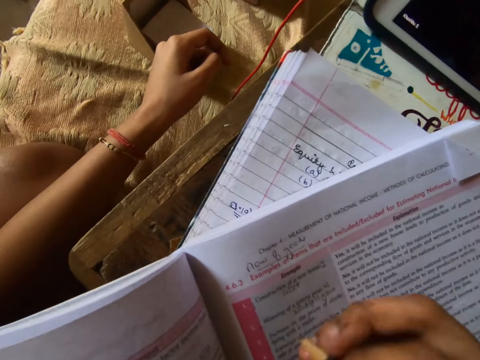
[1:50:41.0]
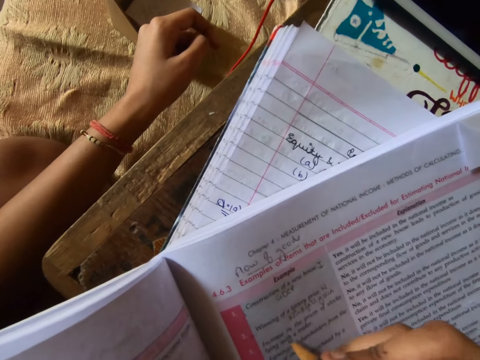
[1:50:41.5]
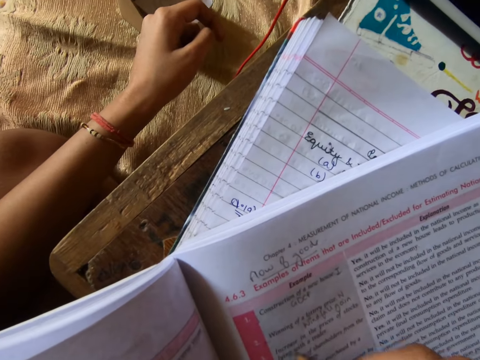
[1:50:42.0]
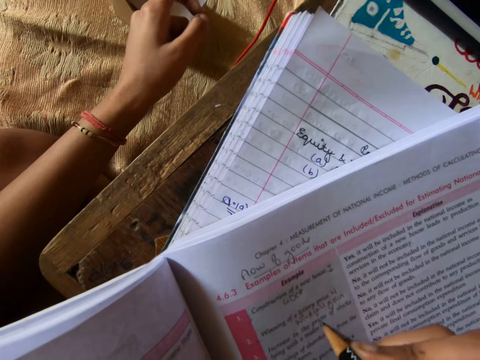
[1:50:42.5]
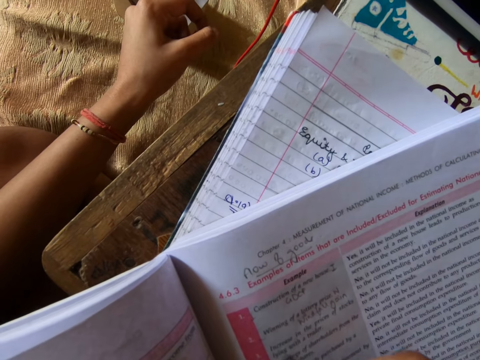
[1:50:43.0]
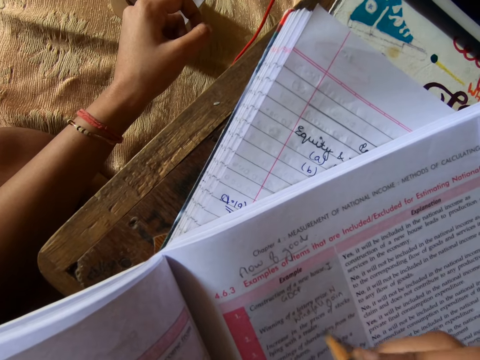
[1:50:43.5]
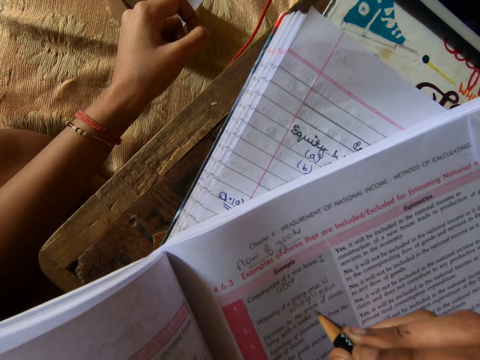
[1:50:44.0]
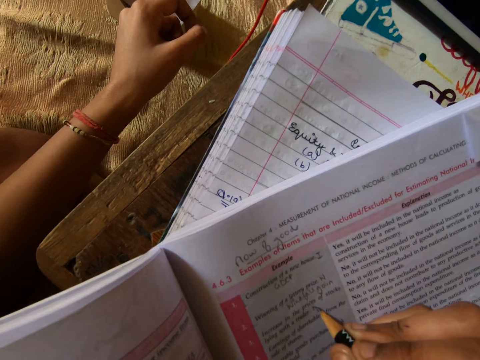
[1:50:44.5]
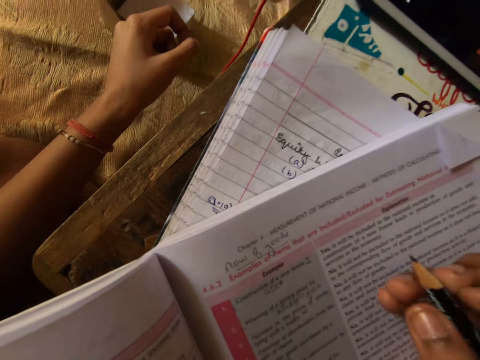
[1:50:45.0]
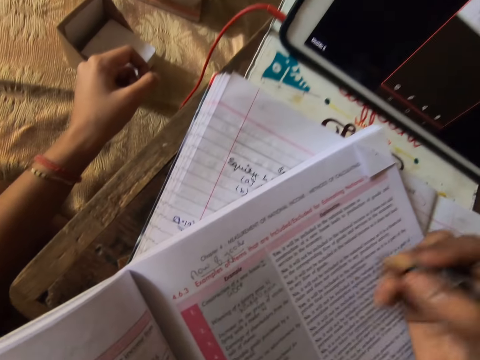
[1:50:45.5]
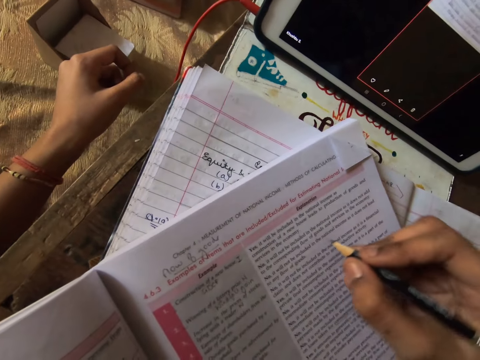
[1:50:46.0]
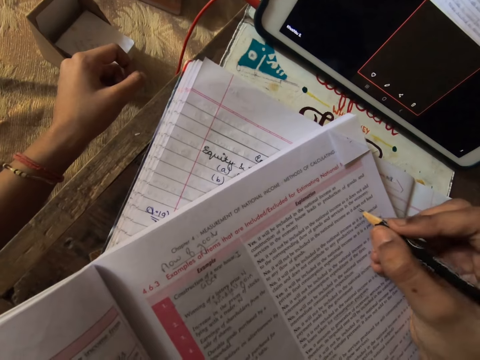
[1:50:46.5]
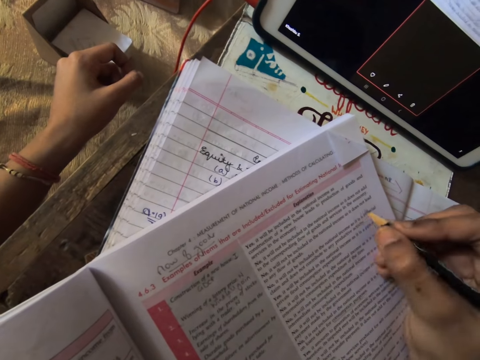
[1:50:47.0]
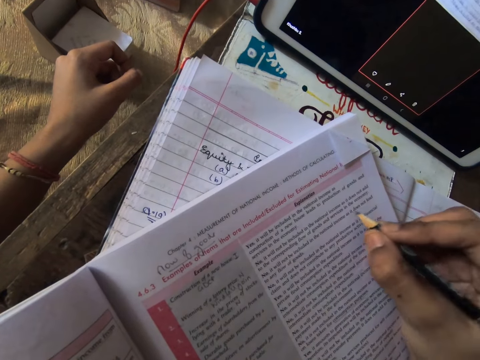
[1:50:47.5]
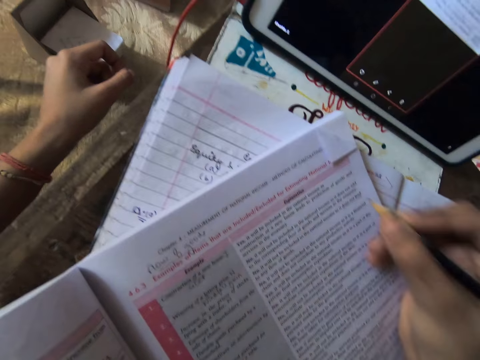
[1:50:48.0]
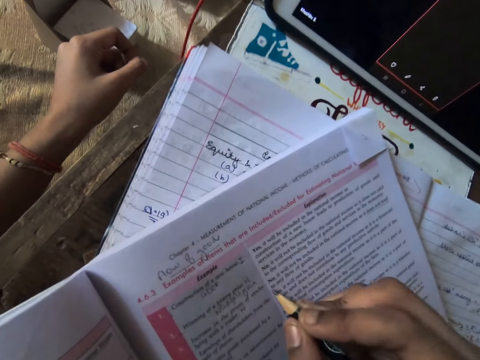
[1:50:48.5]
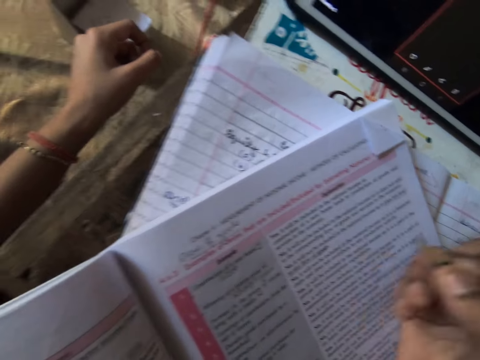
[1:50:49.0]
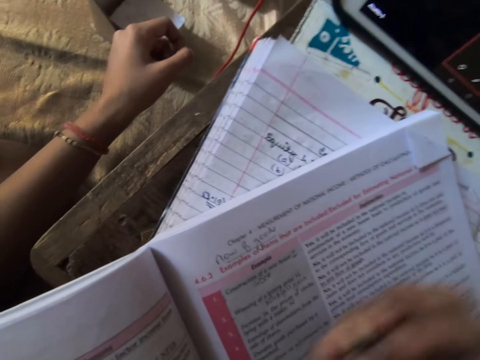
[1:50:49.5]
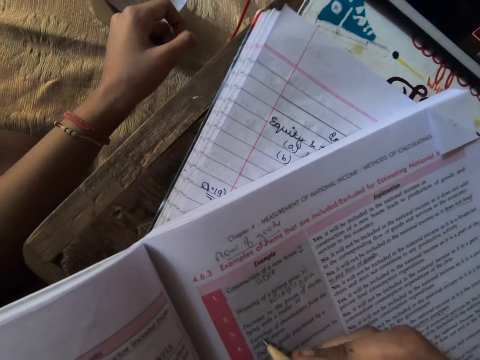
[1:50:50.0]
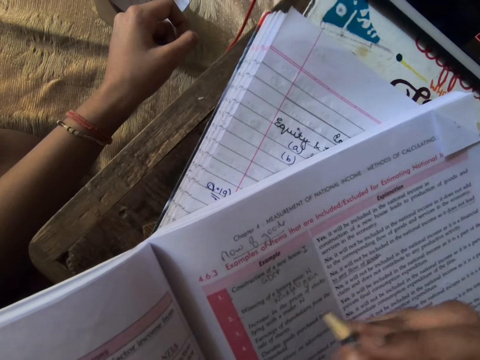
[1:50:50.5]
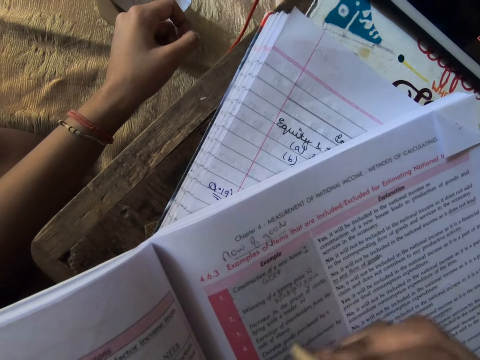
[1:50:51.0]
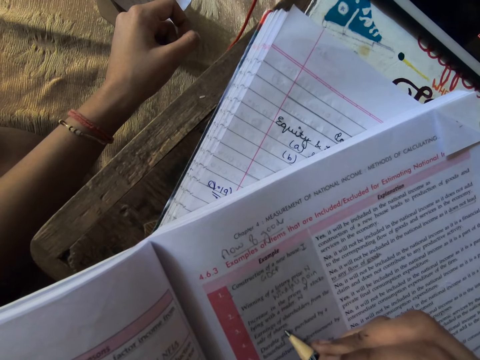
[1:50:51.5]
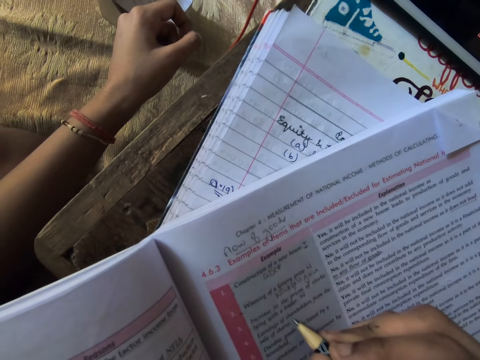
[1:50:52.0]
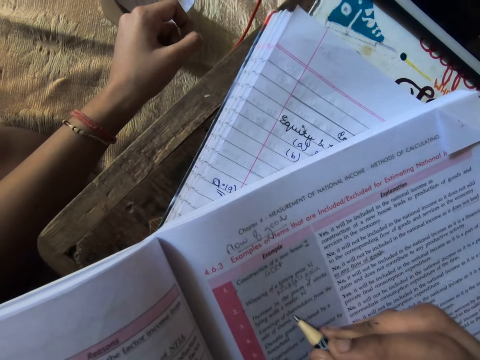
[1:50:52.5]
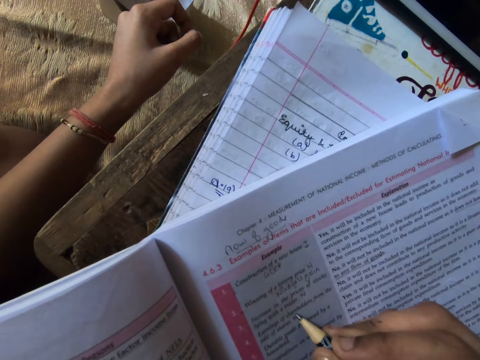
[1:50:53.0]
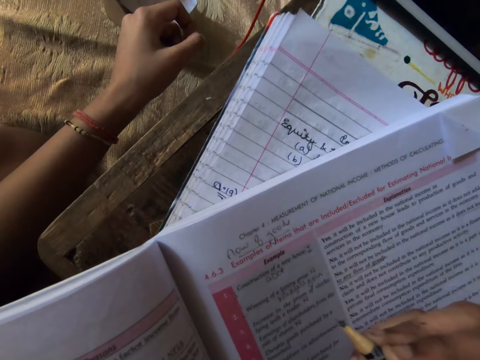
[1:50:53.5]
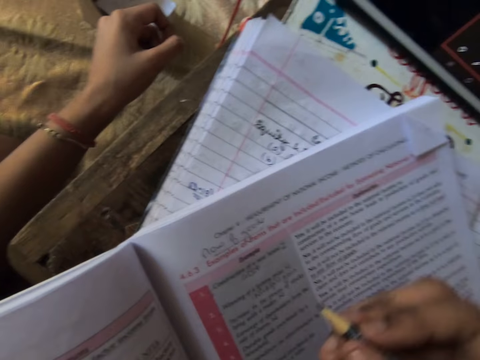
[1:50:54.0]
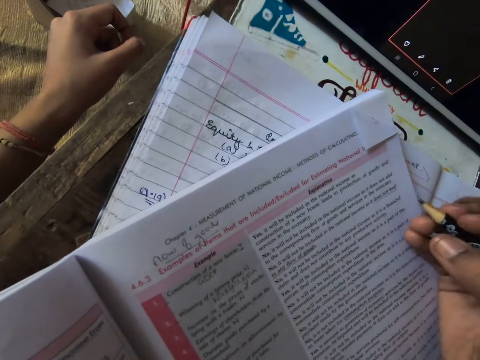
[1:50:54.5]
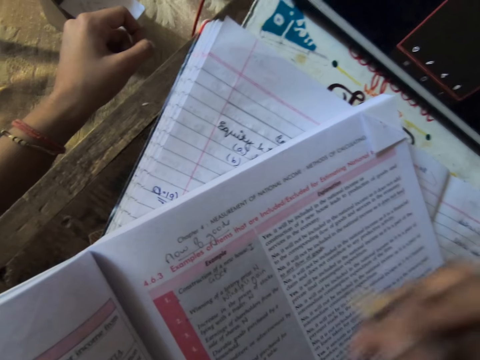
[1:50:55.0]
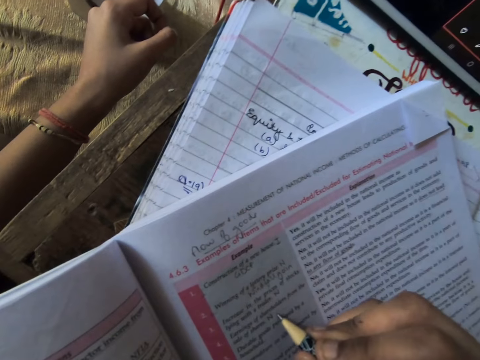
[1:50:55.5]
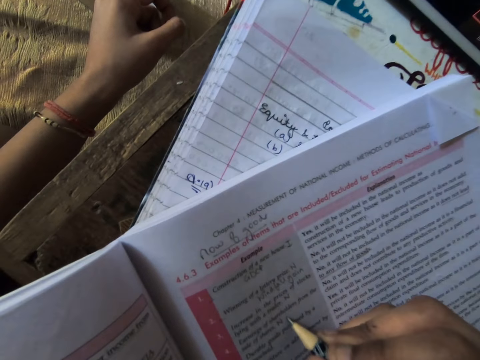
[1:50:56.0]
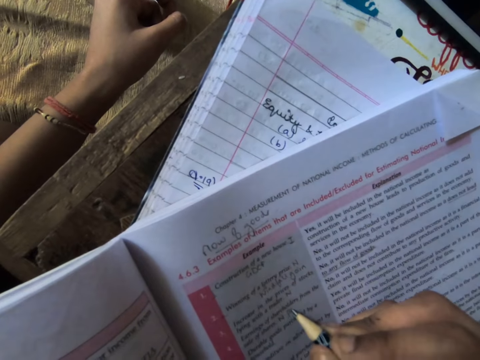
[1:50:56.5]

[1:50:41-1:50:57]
The camera wearer counts with the pencil. They write a number. They underline with the pencil. They count with the pencil. They write with the pencil.

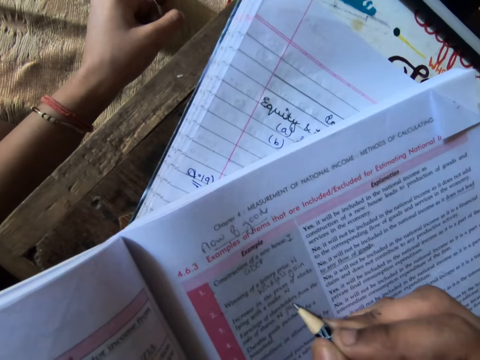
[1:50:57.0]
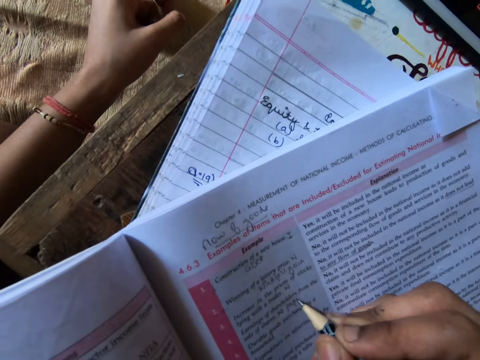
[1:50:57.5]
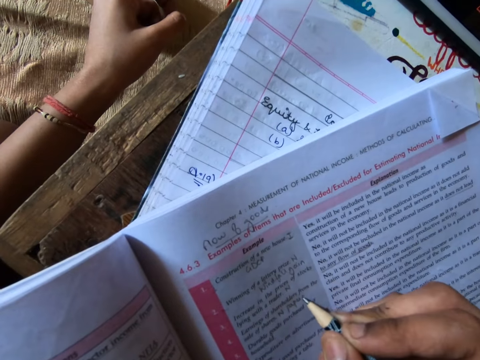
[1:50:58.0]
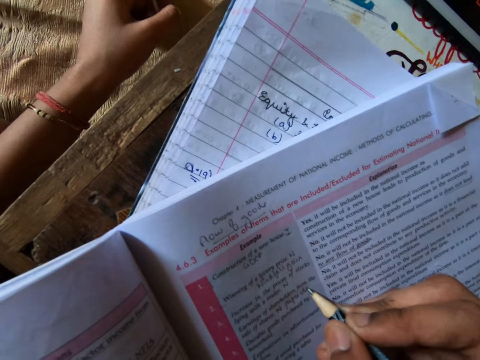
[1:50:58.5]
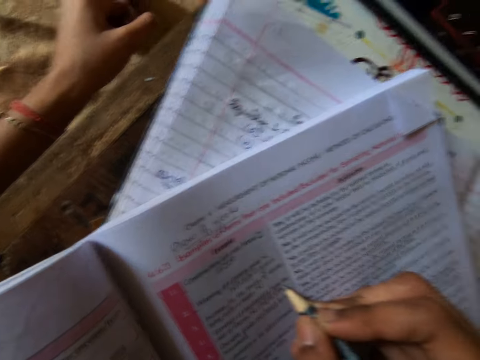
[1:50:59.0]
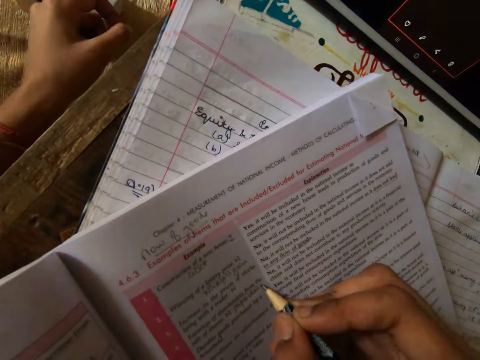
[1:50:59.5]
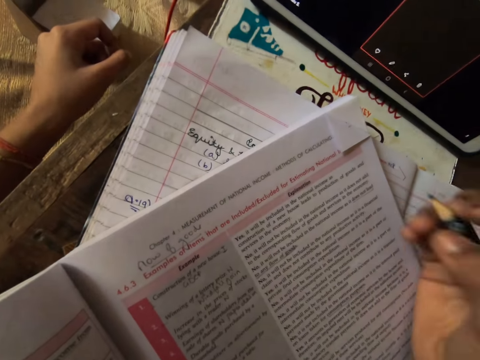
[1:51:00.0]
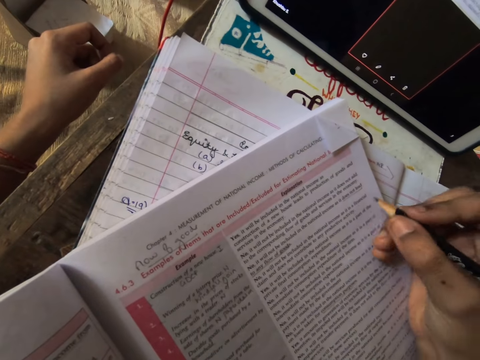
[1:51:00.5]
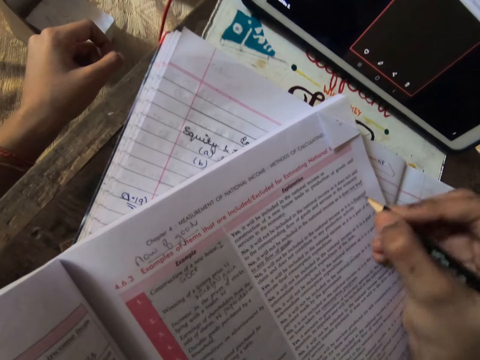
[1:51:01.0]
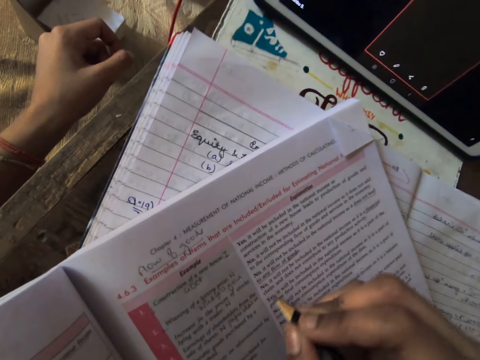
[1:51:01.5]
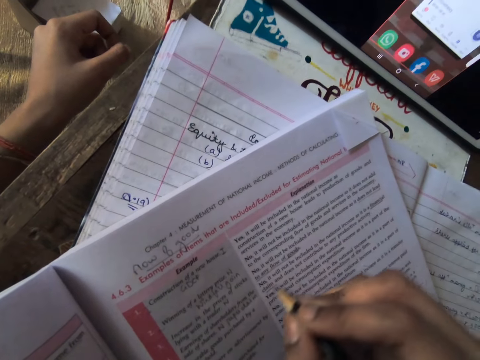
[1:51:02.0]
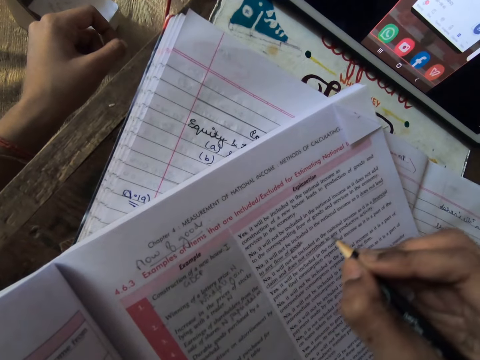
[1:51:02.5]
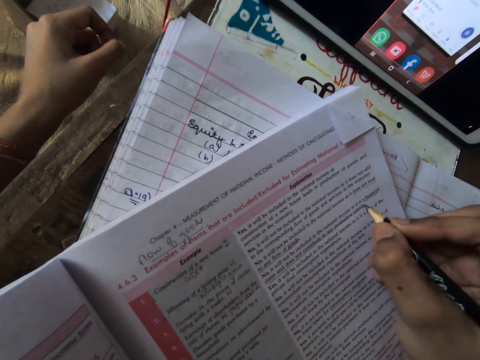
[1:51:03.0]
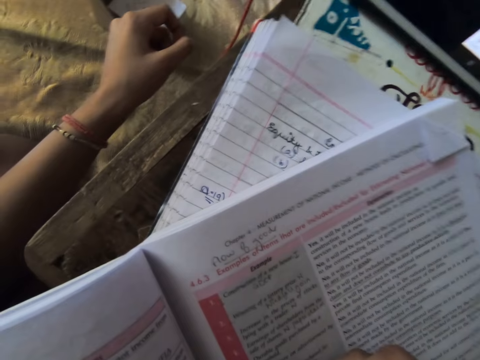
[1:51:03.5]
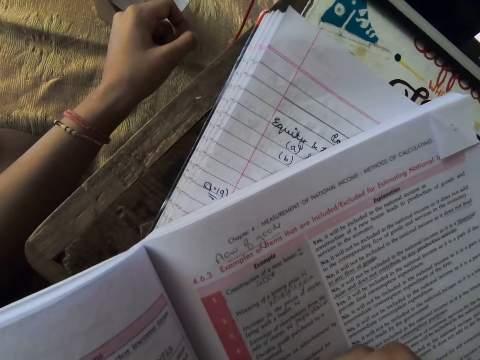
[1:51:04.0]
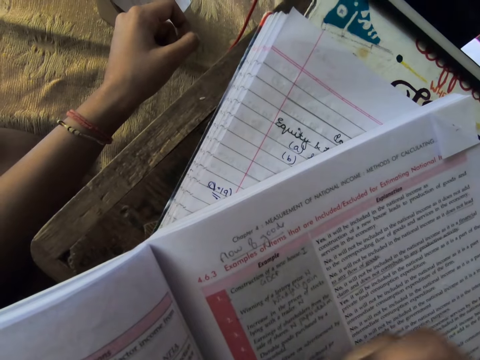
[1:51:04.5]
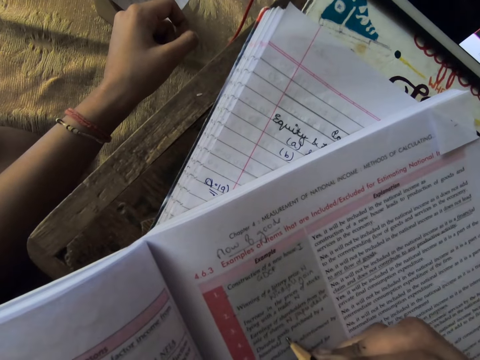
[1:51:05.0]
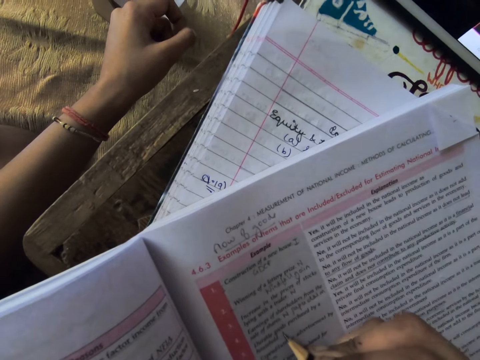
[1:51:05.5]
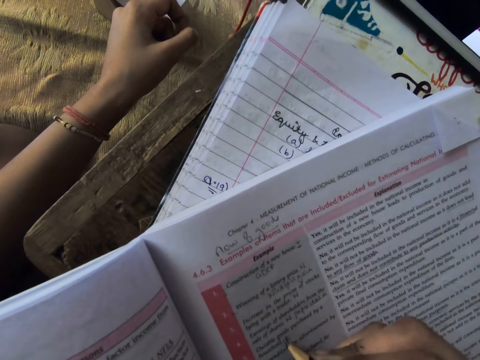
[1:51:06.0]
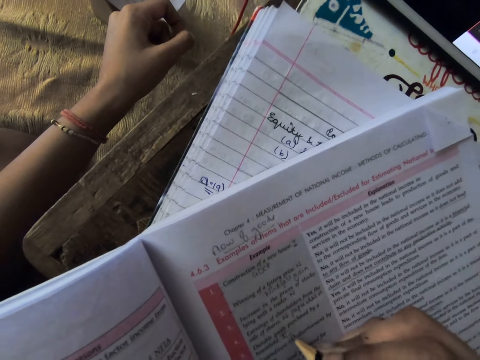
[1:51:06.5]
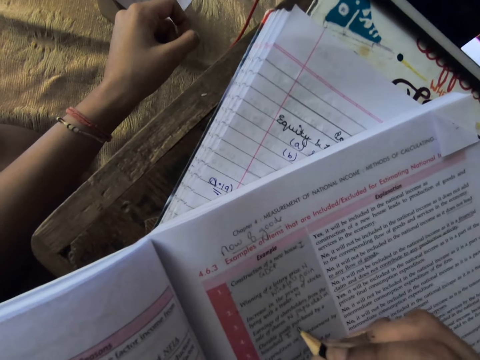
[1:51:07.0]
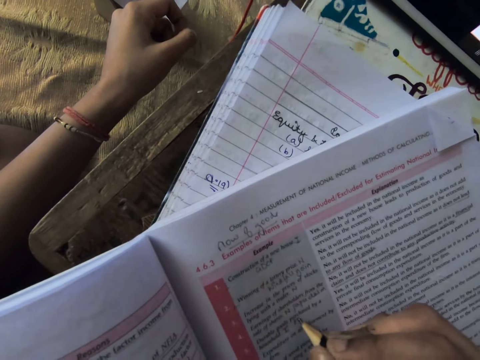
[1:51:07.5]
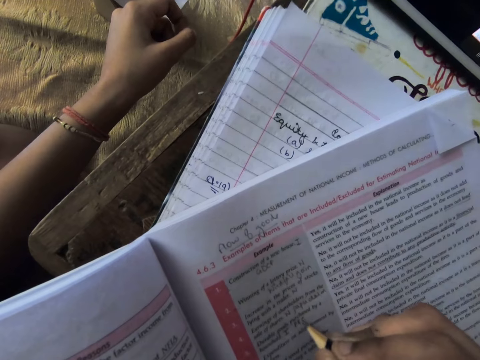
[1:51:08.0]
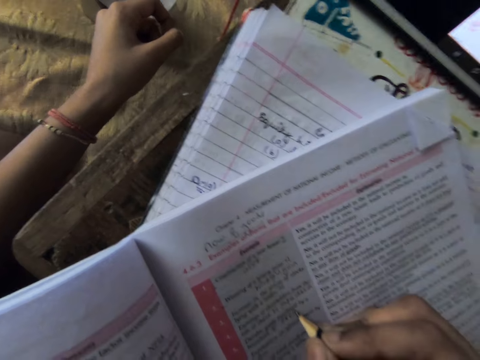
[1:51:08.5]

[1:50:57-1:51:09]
The camera wearer underlines with the pencil. They write with the pencil.
